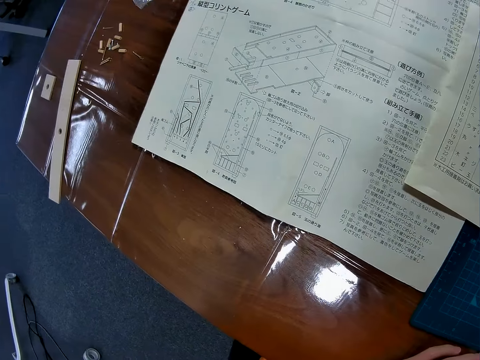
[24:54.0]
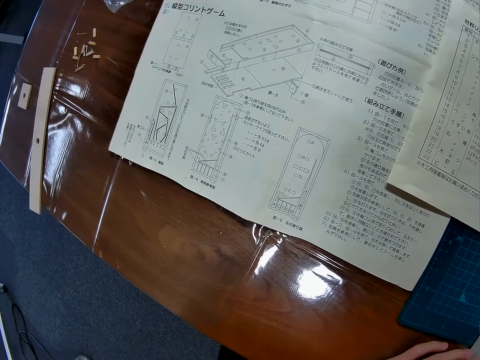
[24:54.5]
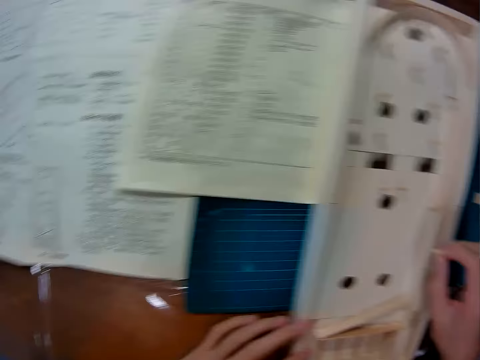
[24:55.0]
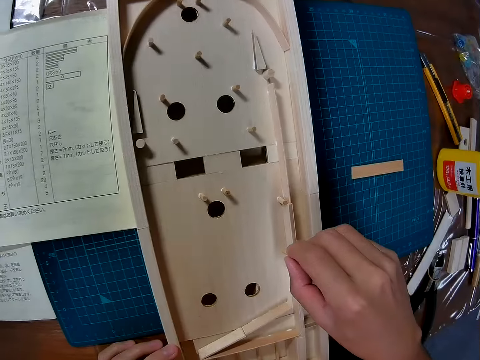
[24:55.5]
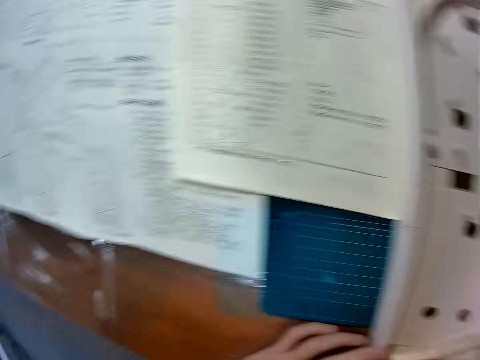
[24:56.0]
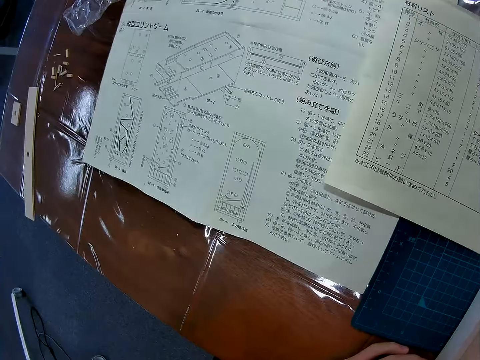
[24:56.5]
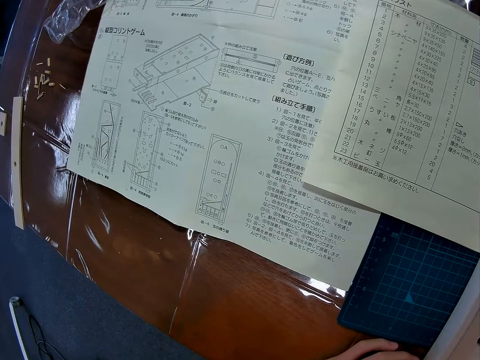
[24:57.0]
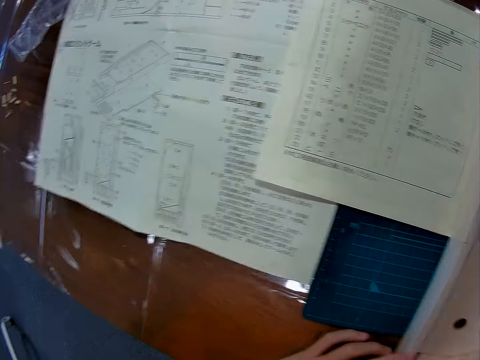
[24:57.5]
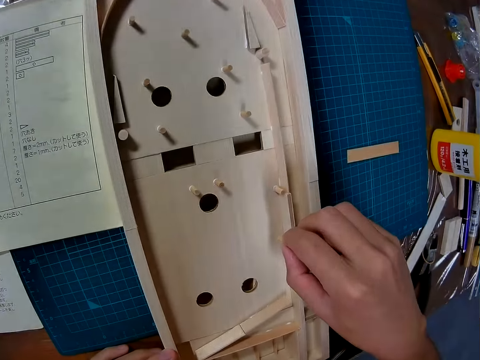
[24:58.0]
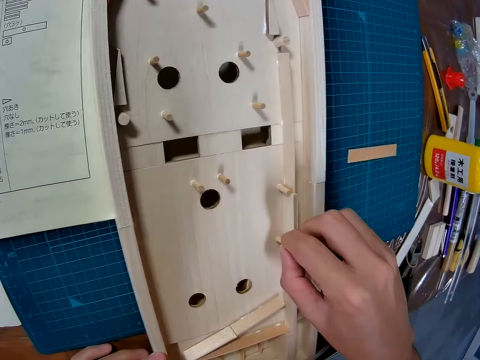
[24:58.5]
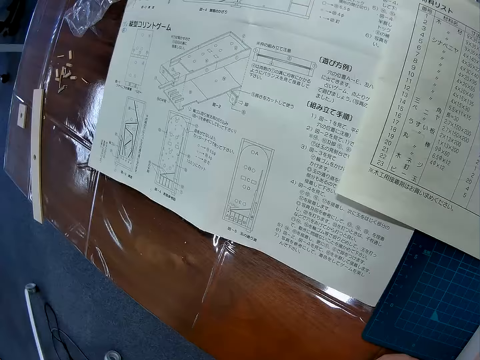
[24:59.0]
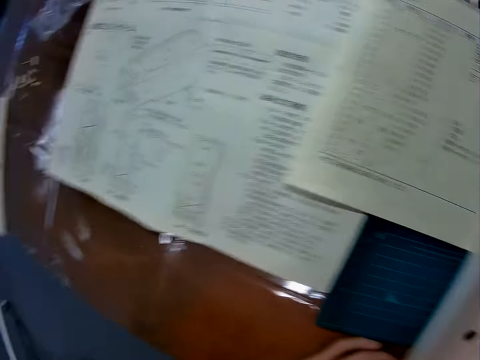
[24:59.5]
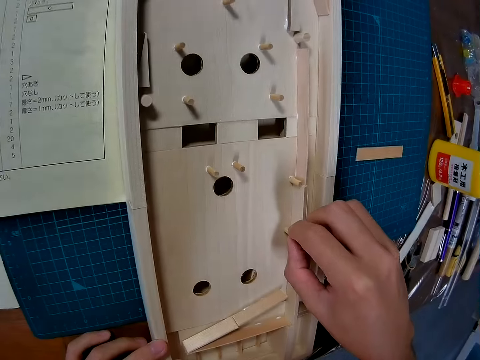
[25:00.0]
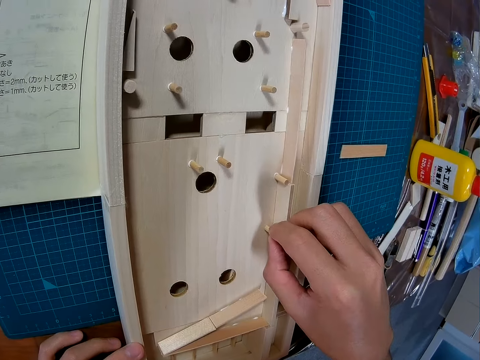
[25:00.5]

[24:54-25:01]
The camera wearer fixes a stick into a box. They look at the paper on the table. They glue the piece of wood to the wood structure.
